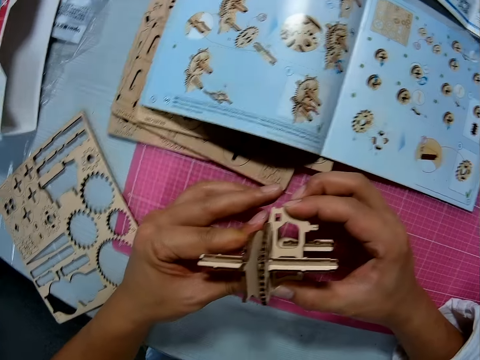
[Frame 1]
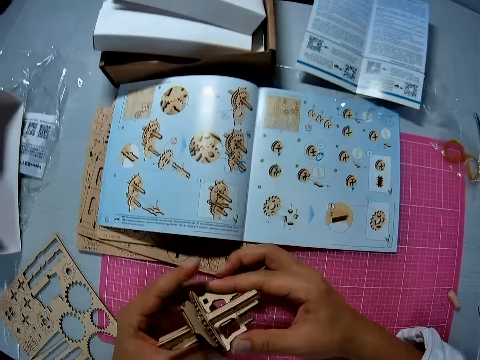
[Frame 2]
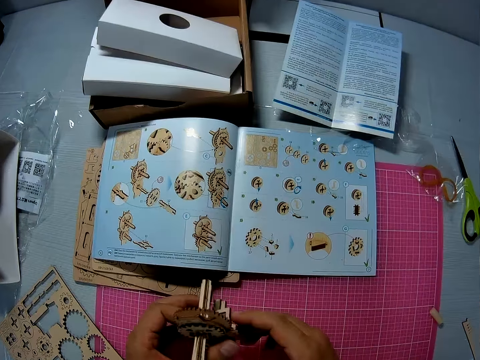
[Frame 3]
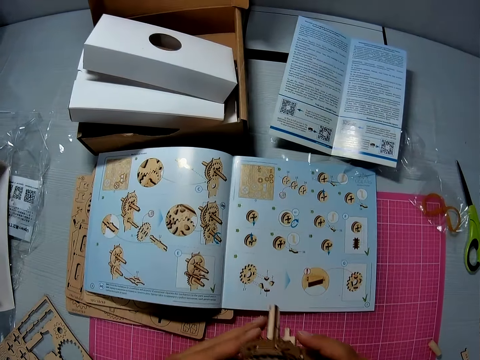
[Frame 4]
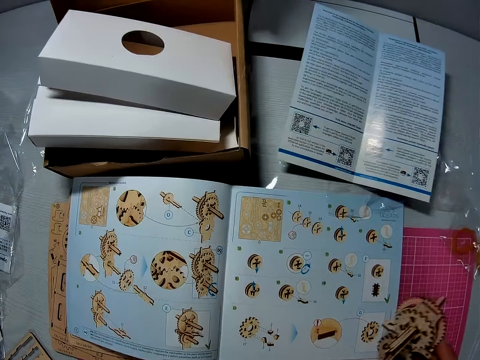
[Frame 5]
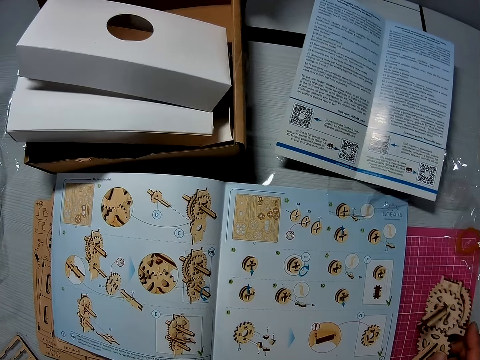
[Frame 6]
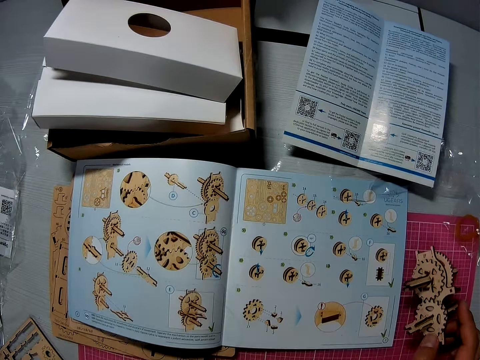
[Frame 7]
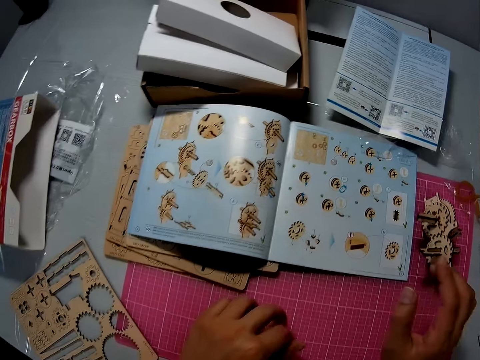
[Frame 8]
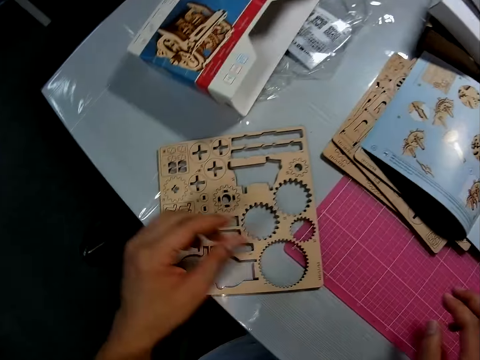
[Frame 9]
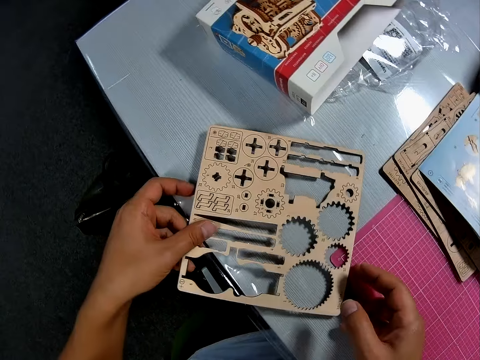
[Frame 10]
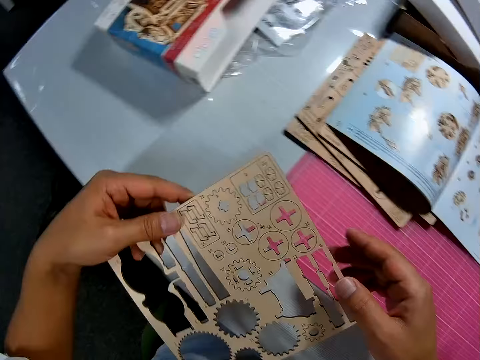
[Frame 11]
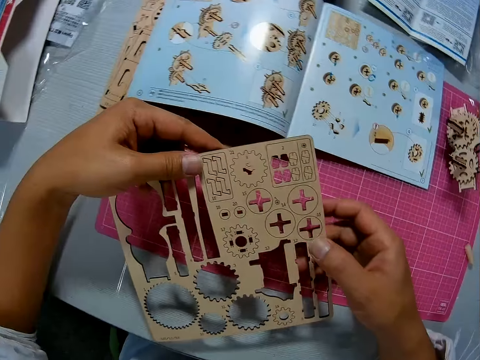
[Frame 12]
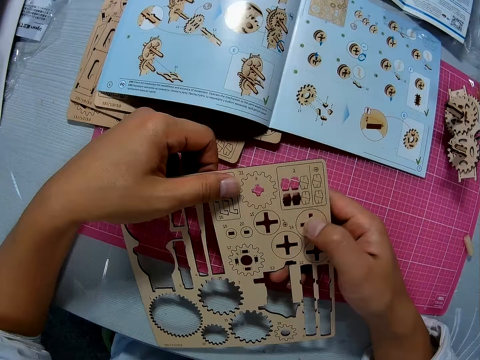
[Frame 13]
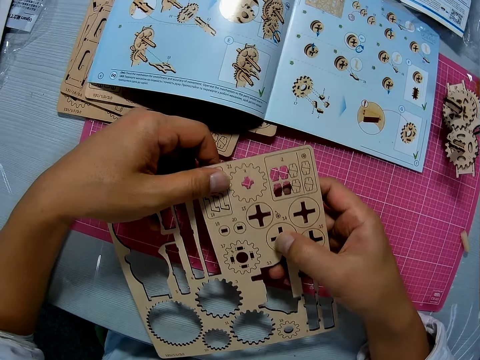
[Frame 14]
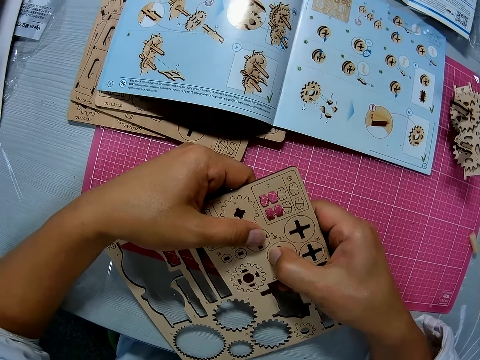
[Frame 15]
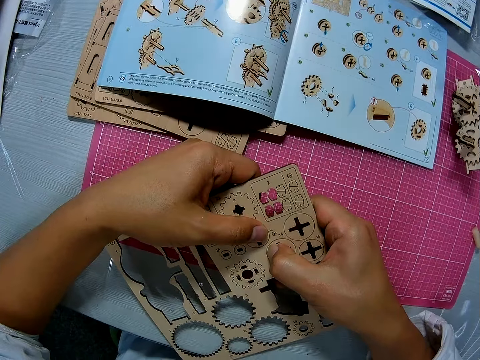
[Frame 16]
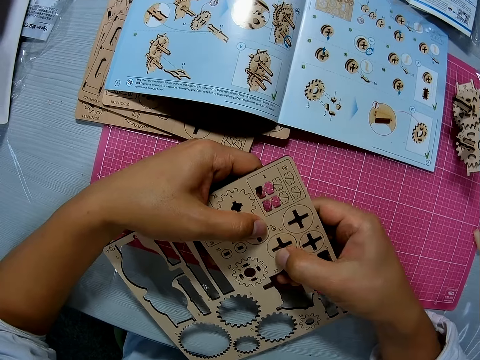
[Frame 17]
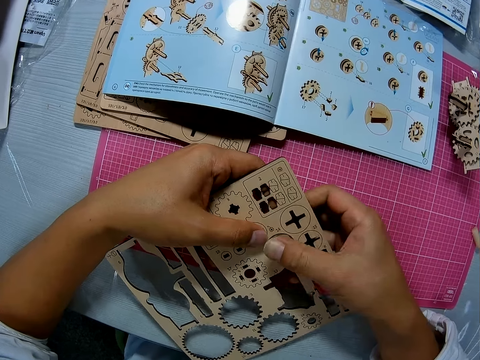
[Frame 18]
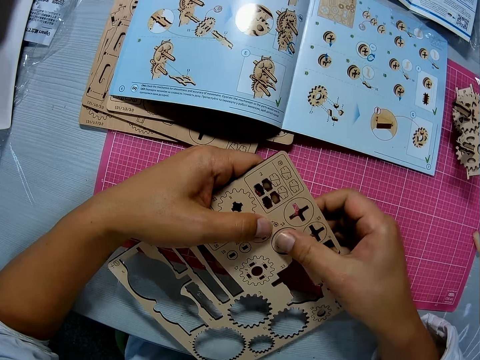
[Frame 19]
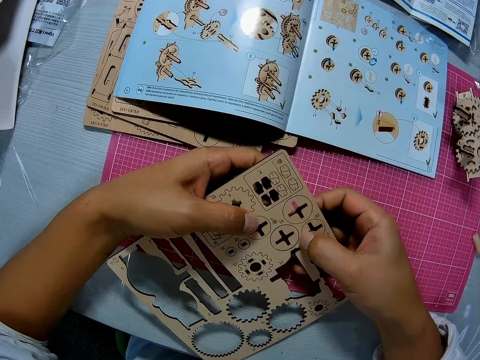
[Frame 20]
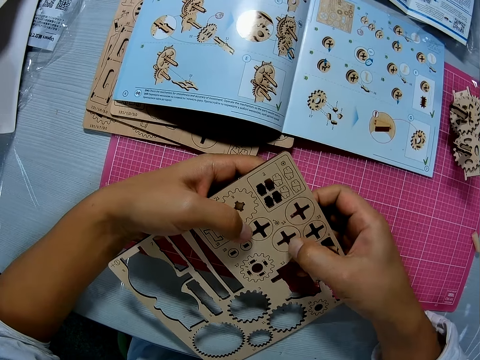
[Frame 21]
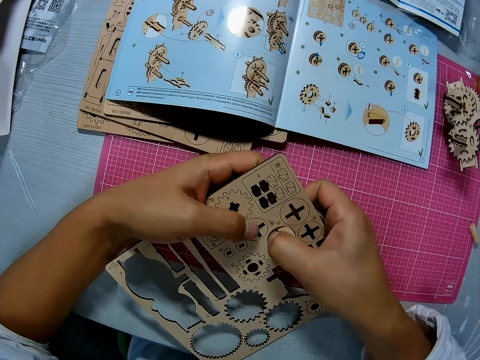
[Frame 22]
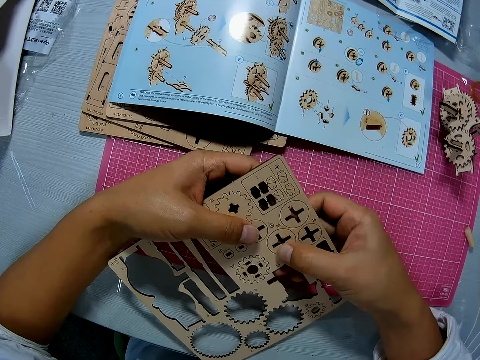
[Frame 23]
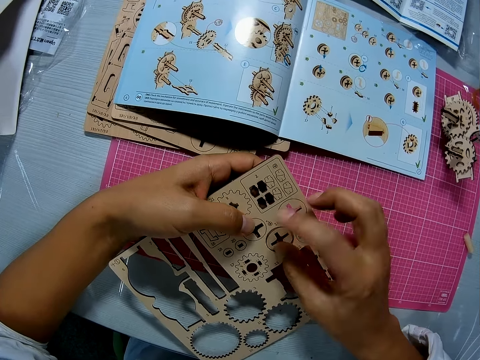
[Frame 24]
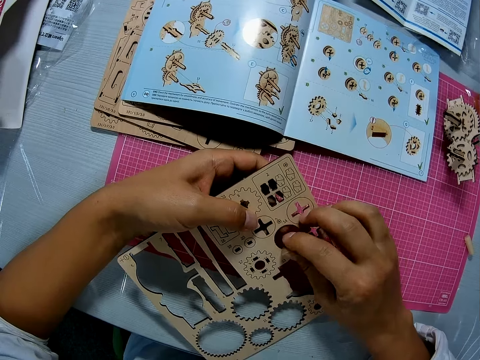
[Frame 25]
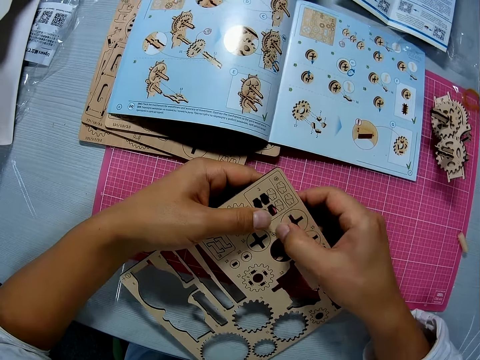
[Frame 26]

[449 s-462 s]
The camera wearer turns the stem gearbox. He drops the piece on the cutting sheet with his right hand. He picks up an art sheet from the table with both hands. He rubs the surface of the art sheet with his fingers. He detaches three circular pieces from the art sheet with both hands onto the cutting sheet.

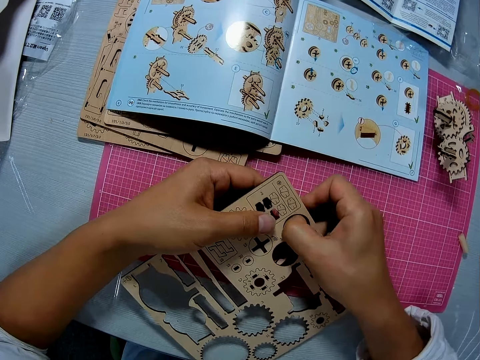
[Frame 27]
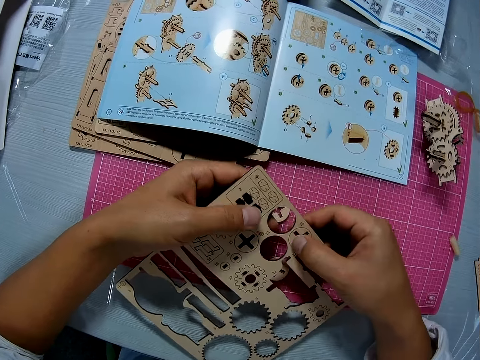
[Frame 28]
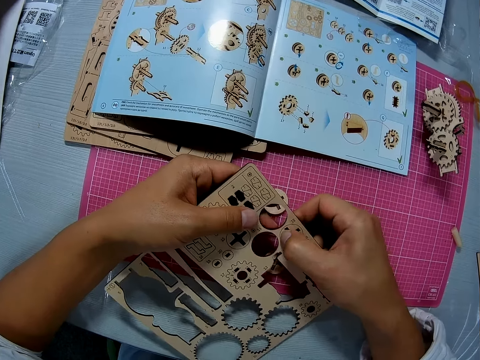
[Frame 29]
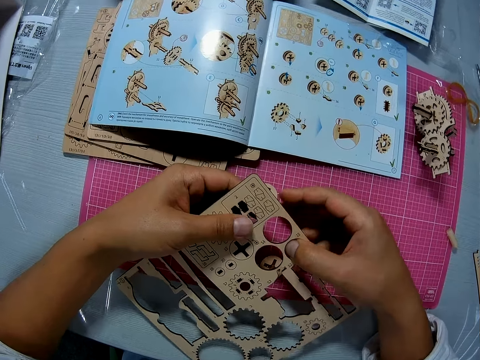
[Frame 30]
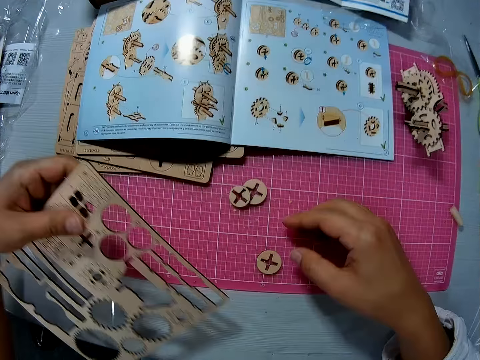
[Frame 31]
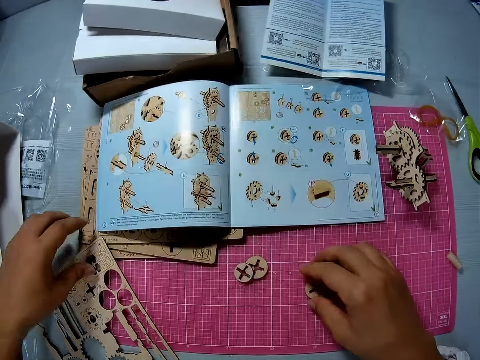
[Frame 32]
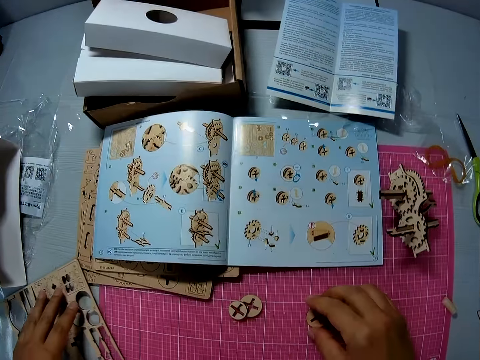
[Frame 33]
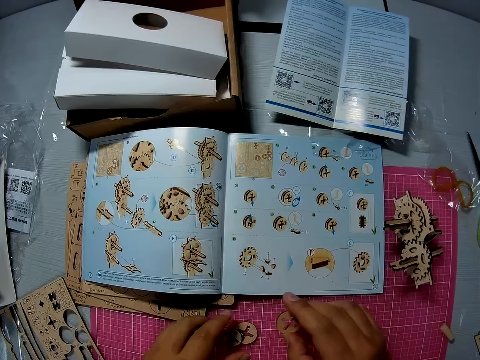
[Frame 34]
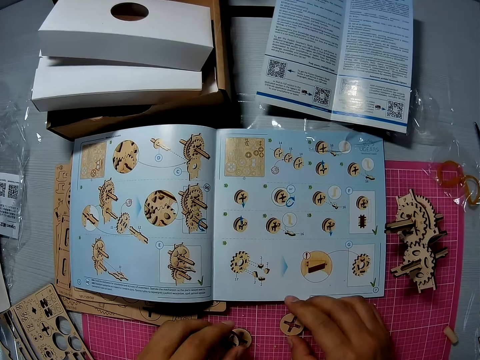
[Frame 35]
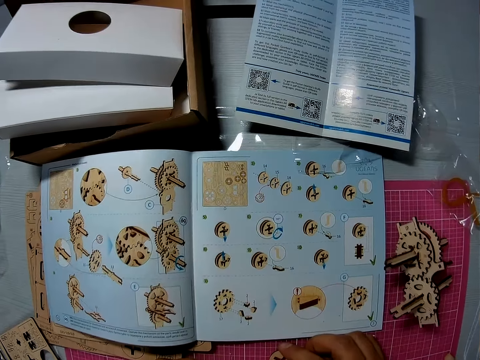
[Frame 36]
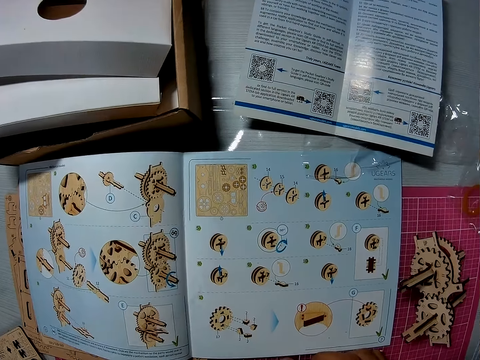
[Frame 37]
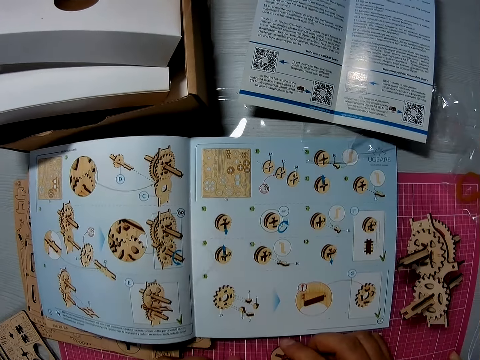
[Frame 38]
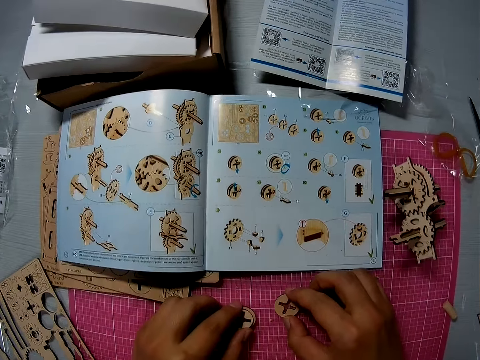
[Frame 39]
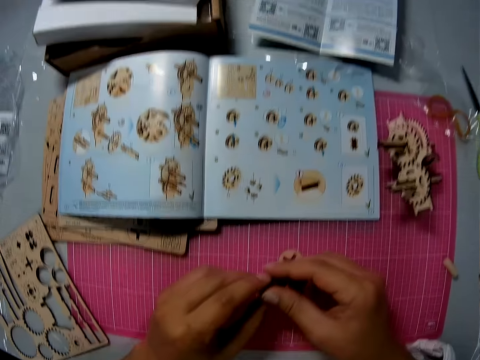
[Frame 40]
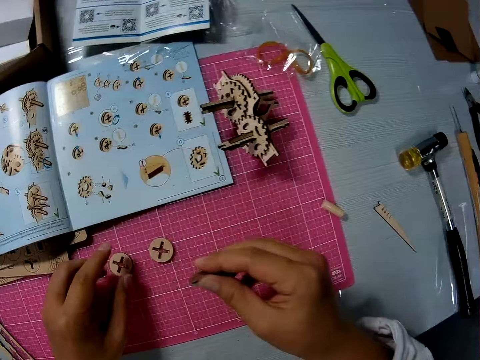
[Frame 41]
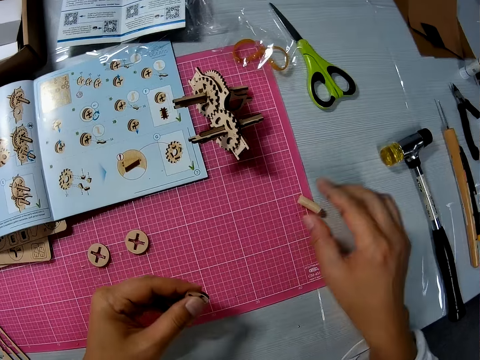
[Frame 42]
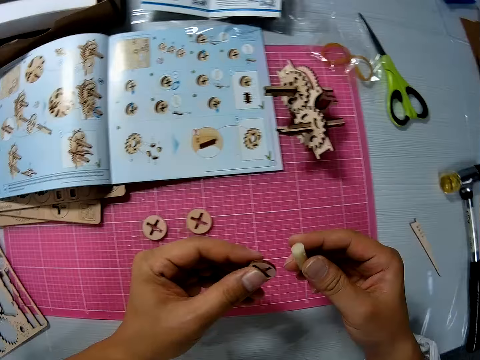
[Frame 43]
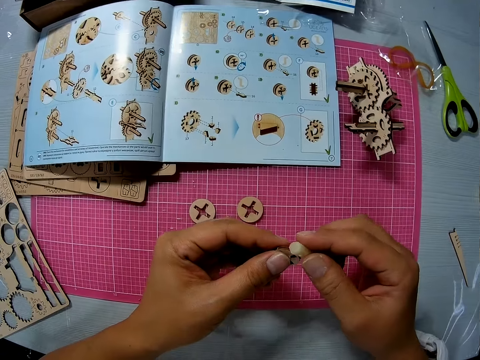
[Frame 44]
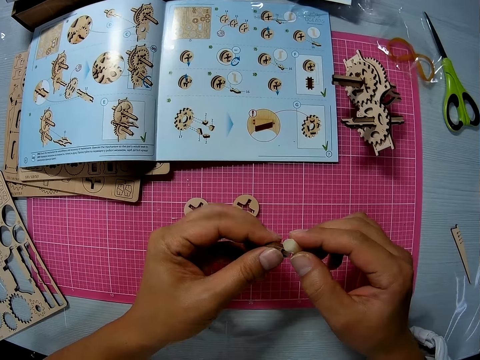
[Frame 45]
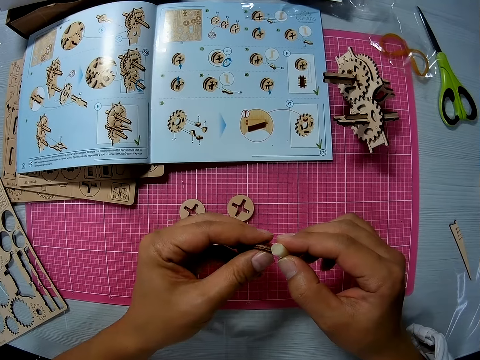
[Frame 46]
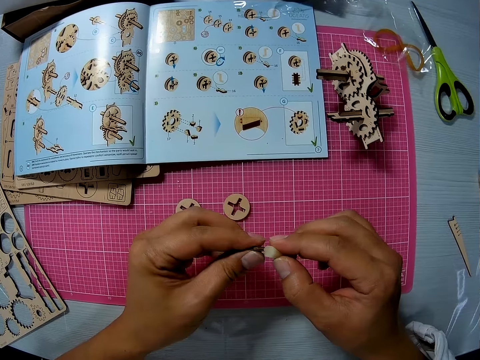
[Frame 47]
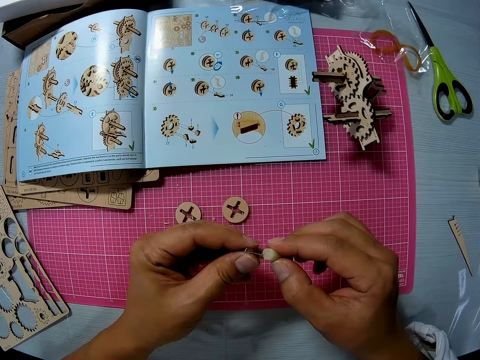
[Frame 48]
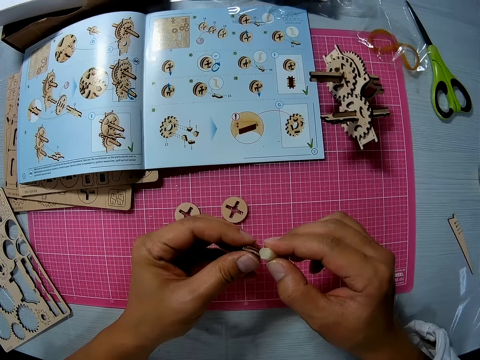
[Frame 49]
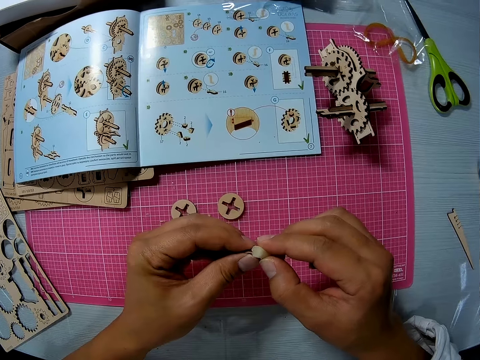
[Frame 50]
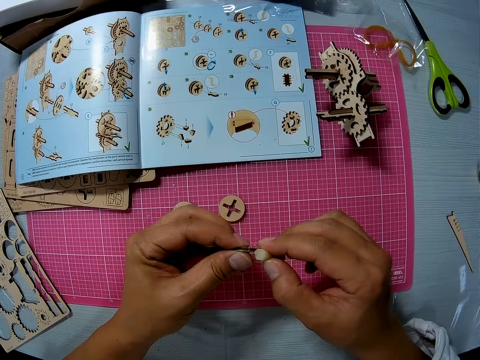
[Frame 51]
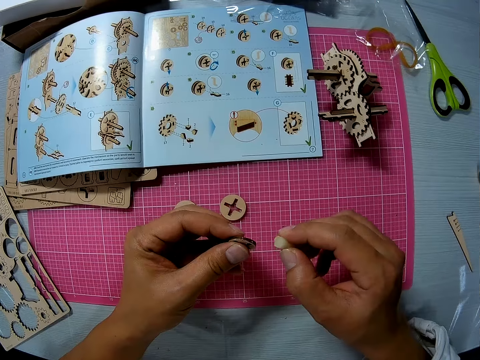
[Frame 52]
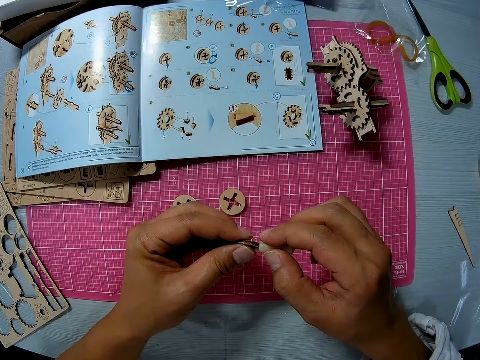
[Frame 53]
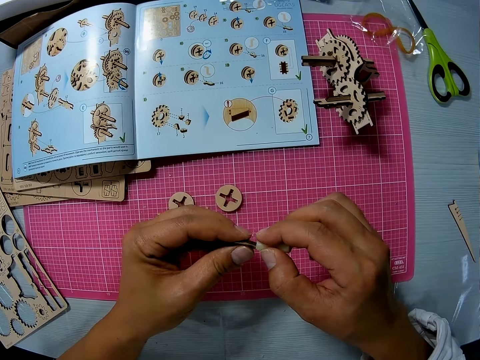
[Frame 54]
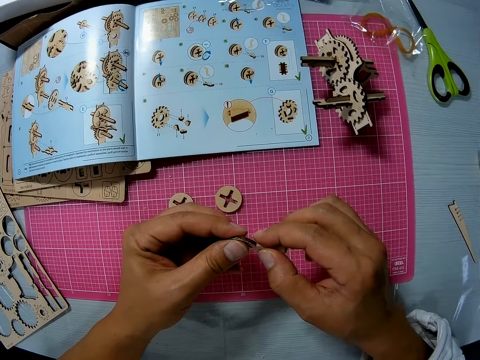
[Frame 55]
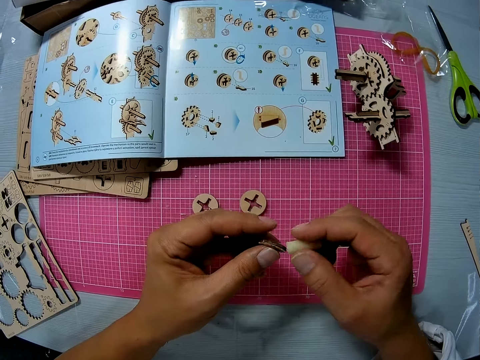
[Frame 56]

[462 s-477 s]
The camera wearer drops the art sheet on the table with his left hand. He picks up the shaped cardboard. He holds the three circular pieces on the cutting sheet with both hands. He removes his right hand from the third circular piece. He holds the other two circular pieces with both hands. He drops one circular piece on the cutting sheet with his left hand. He transfers the circular piece from his right hand to his left hand. He picks up a small file. He files the circular piece with the small file. He marks the cardboard using a chalk.
